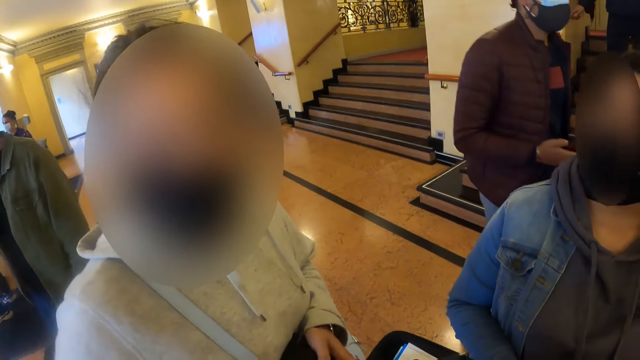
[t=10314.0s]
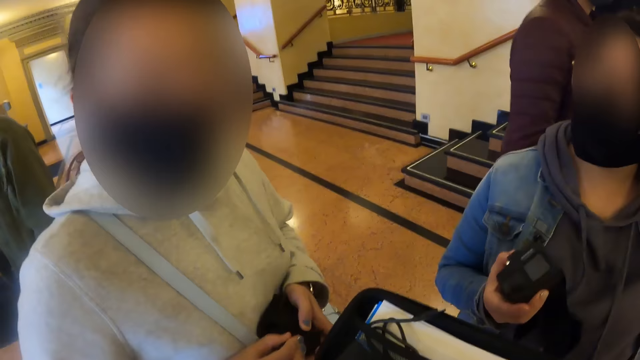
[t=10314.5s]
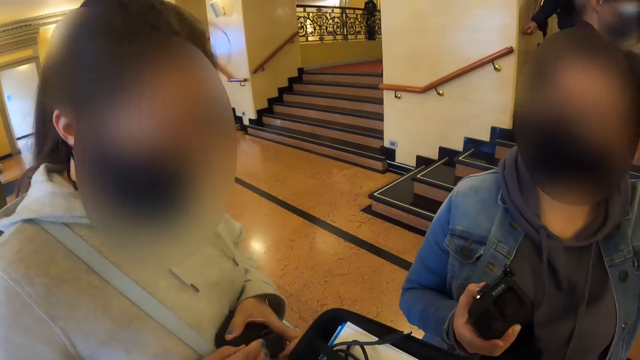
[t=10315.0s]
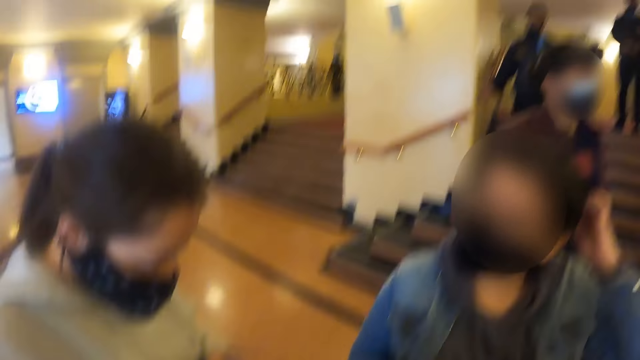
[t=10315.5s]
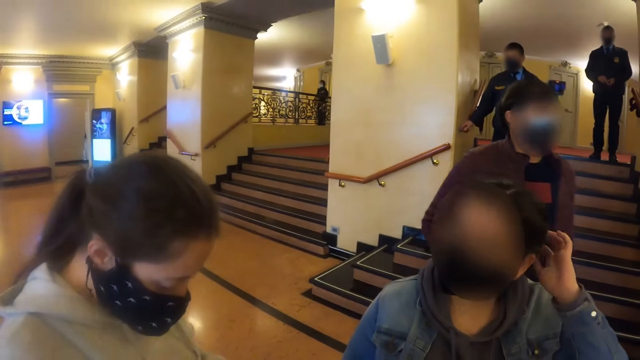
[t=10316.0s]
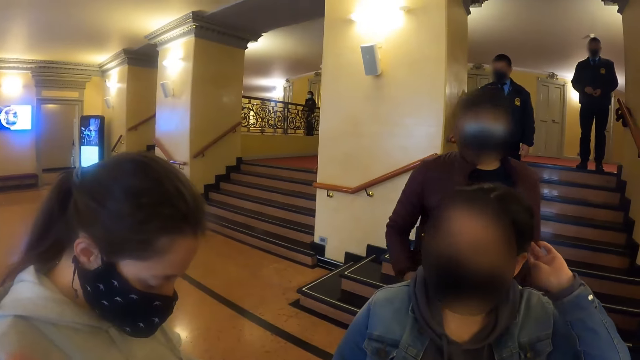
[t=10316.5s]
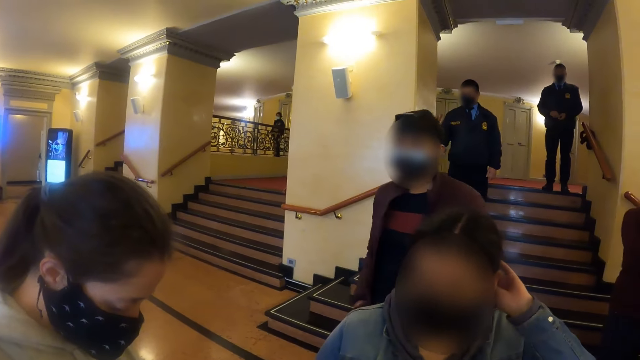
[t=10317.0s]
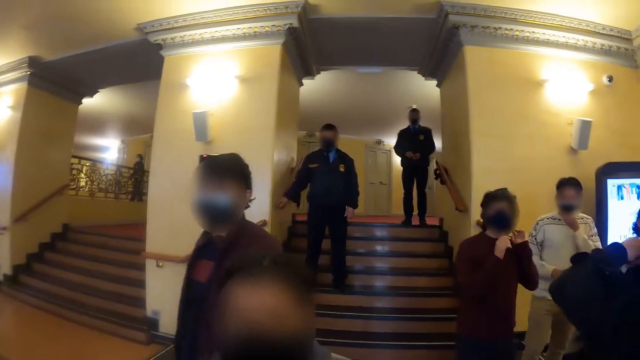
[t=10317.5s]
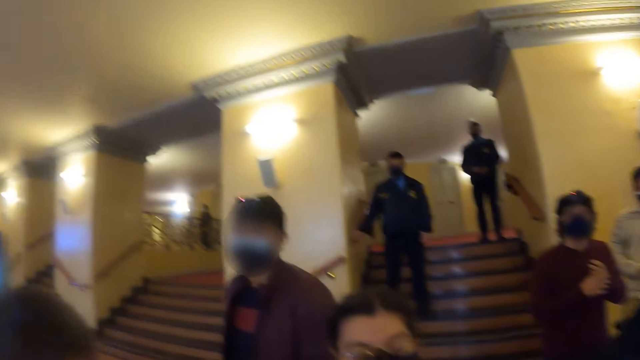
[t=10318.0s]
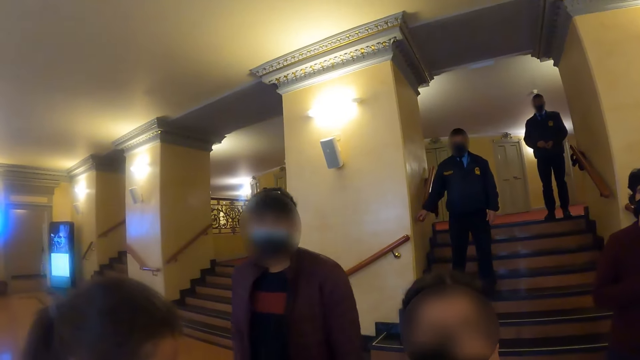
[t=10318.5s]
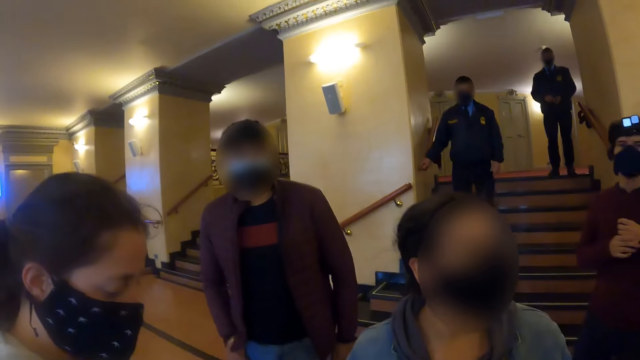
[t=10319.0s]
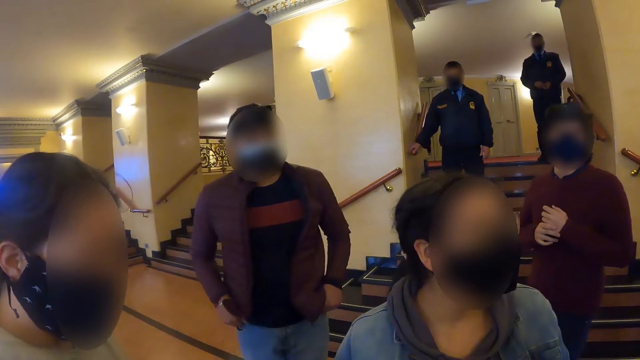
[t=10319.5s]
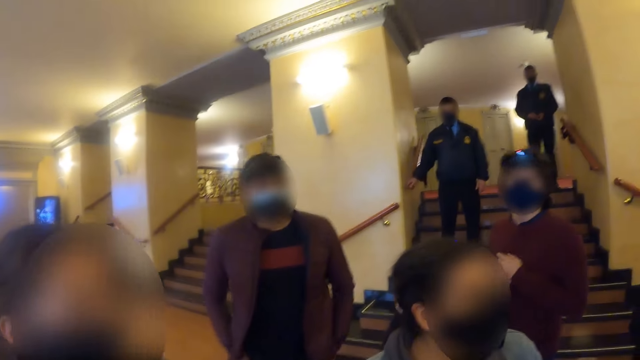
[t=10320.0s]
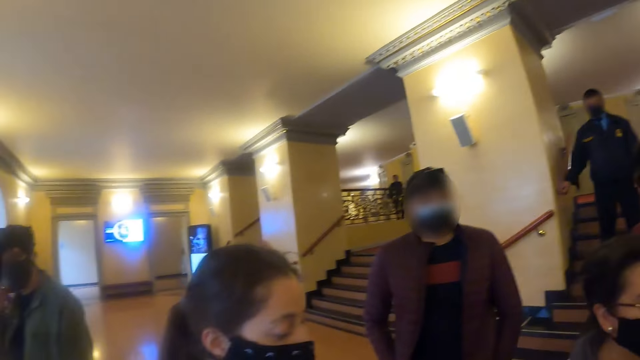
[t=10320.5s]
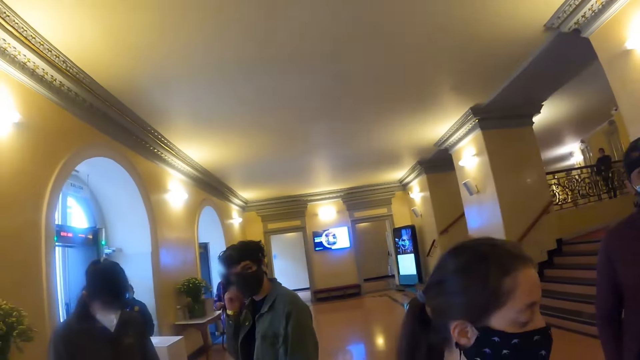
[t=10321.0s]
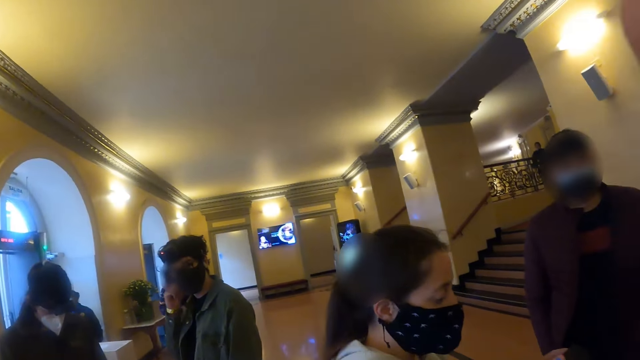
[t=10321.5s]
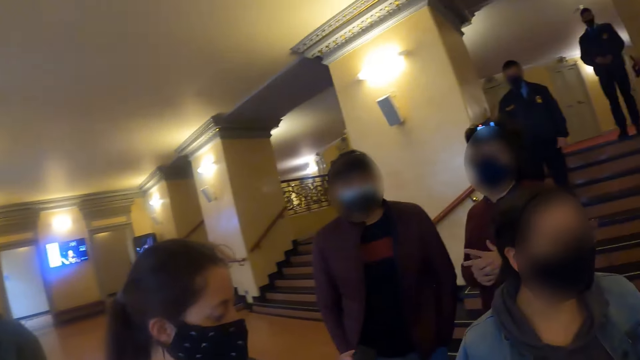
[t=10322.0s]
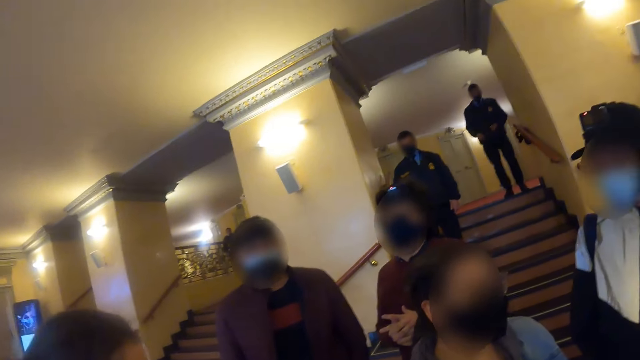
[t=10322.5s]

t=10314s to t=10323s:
The camera wearer looks around the room.

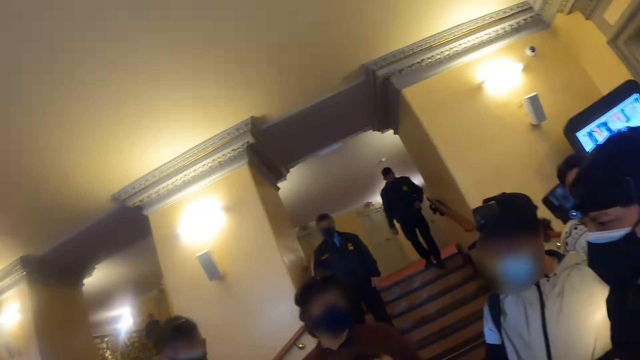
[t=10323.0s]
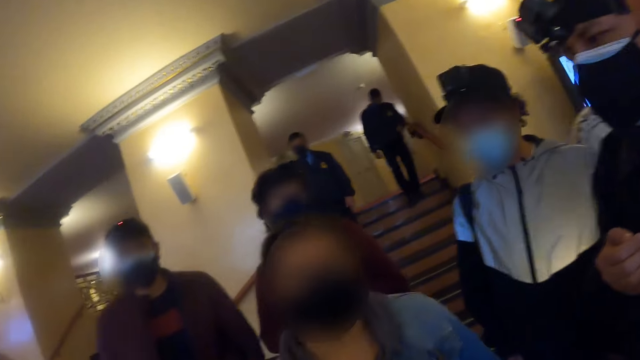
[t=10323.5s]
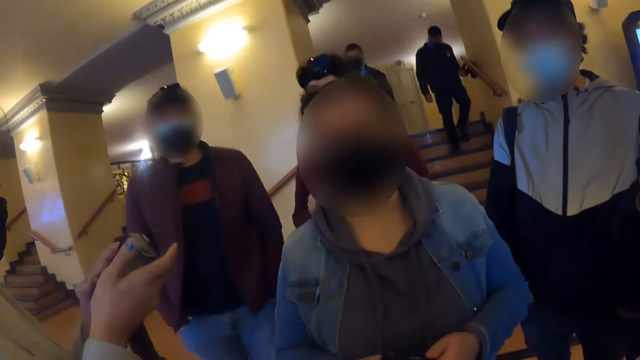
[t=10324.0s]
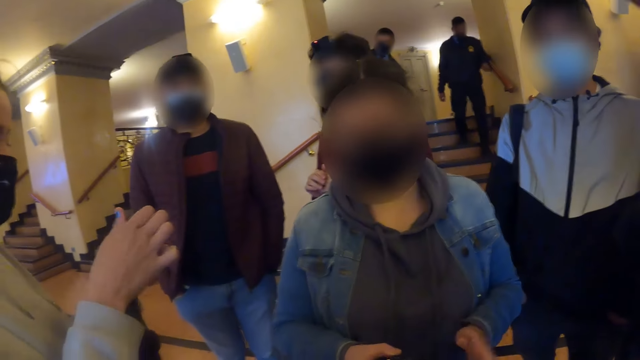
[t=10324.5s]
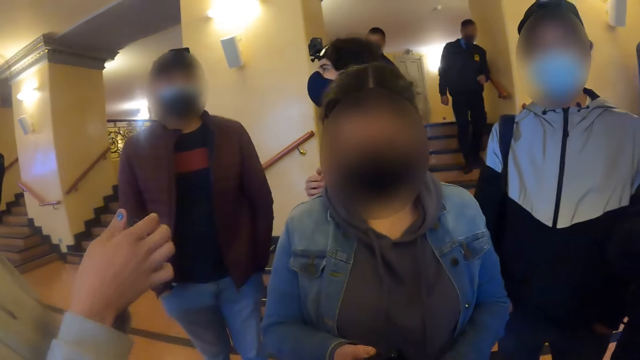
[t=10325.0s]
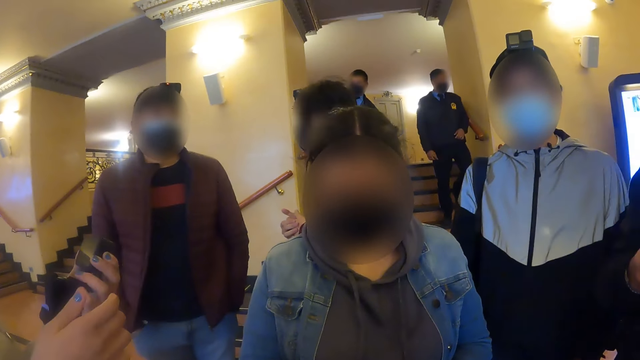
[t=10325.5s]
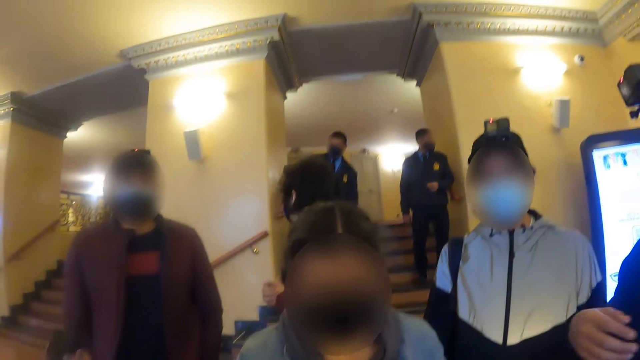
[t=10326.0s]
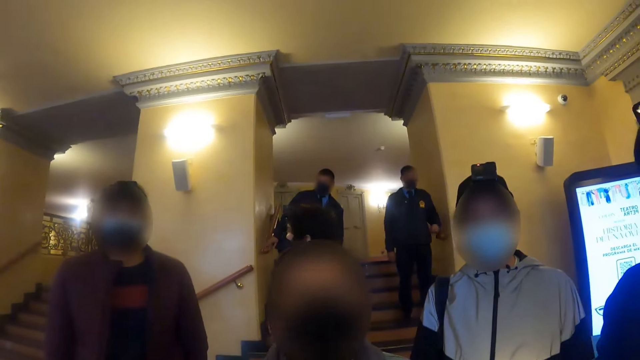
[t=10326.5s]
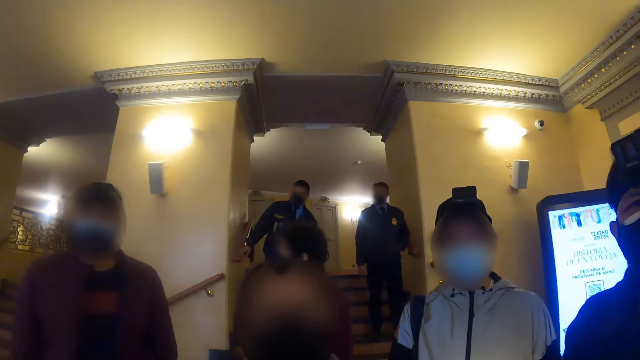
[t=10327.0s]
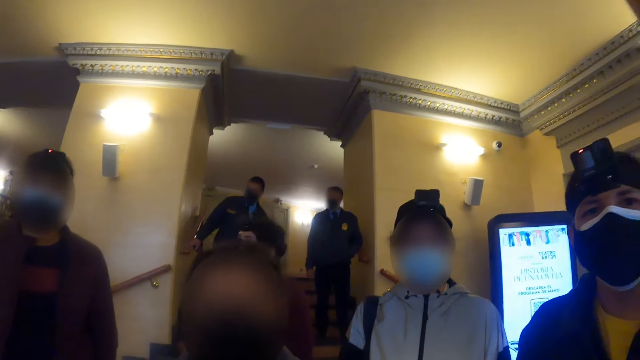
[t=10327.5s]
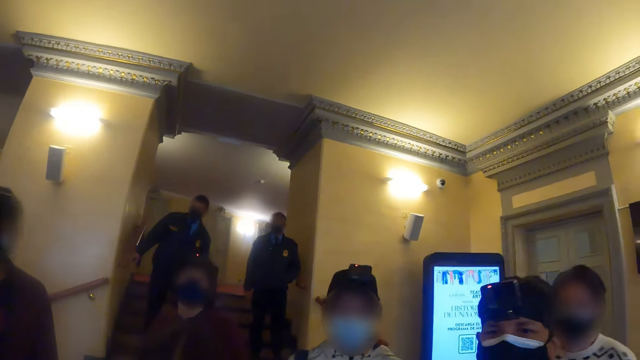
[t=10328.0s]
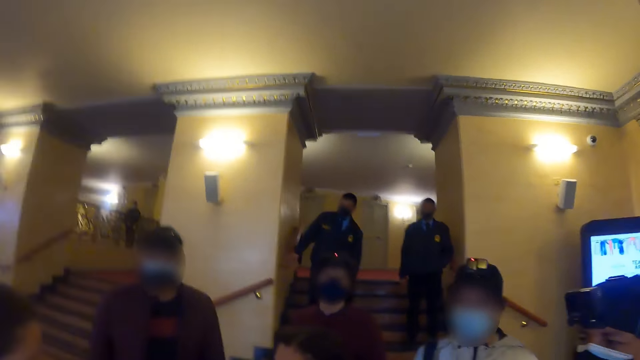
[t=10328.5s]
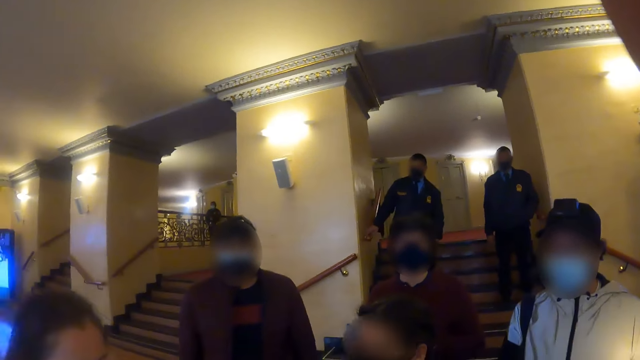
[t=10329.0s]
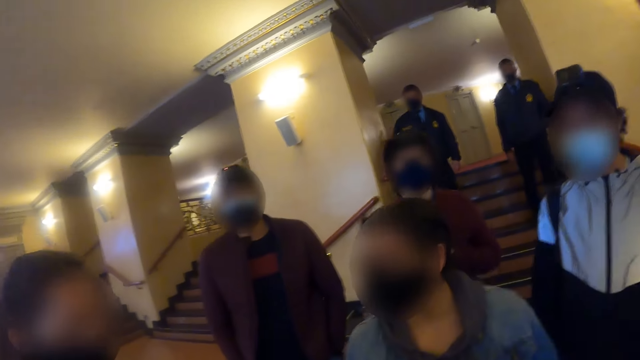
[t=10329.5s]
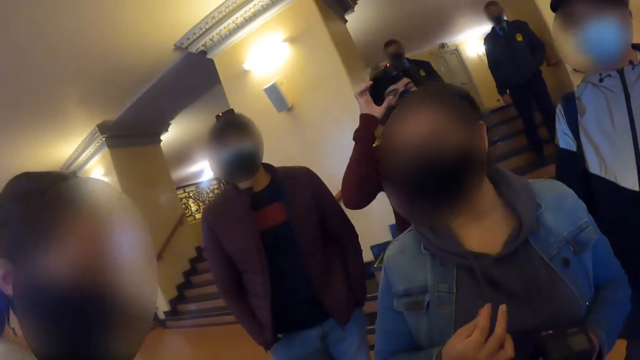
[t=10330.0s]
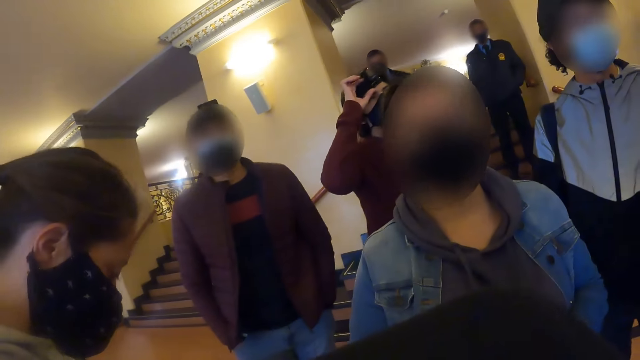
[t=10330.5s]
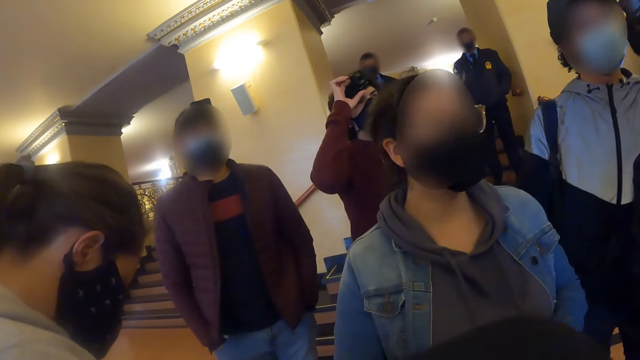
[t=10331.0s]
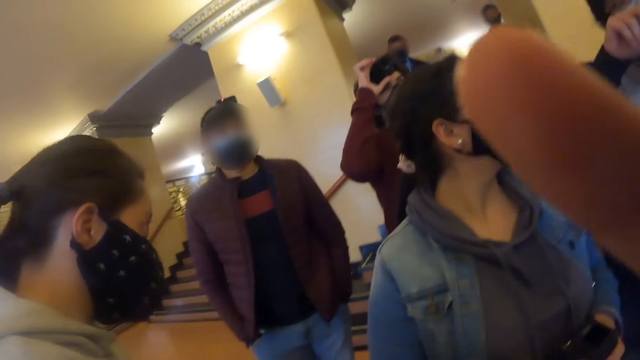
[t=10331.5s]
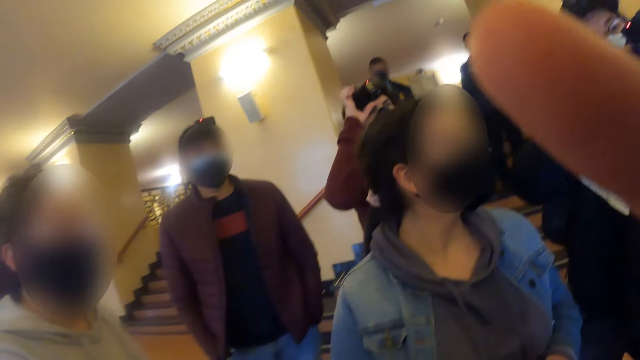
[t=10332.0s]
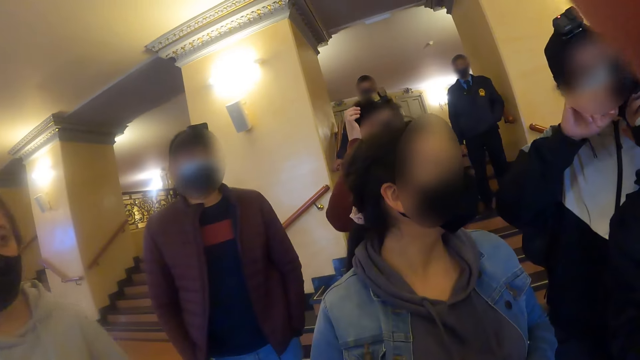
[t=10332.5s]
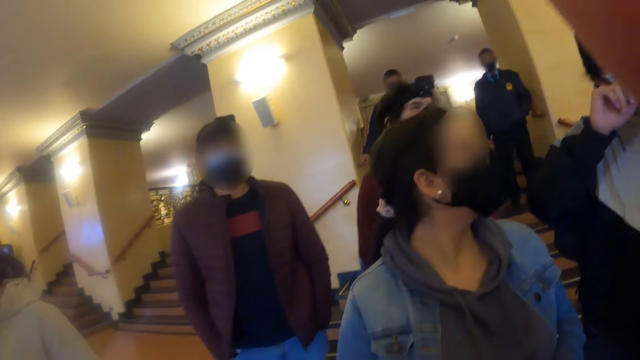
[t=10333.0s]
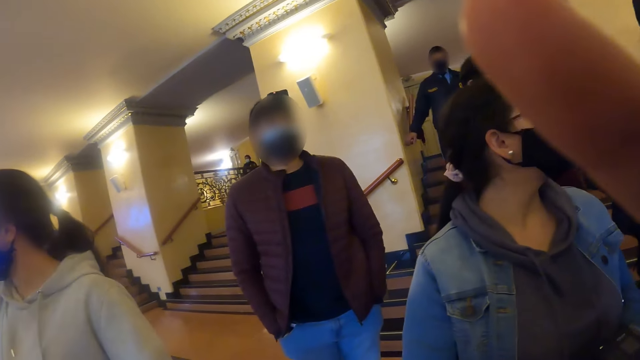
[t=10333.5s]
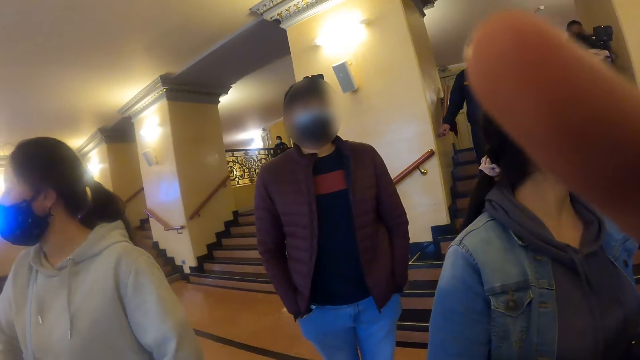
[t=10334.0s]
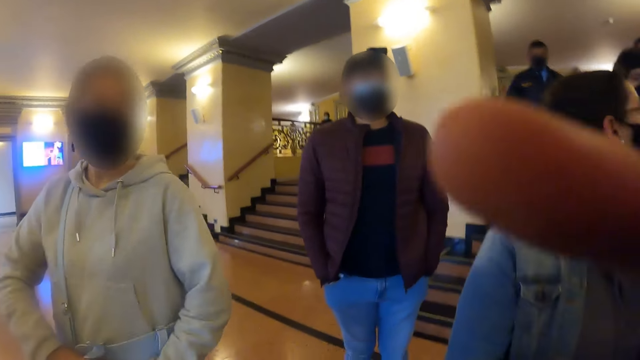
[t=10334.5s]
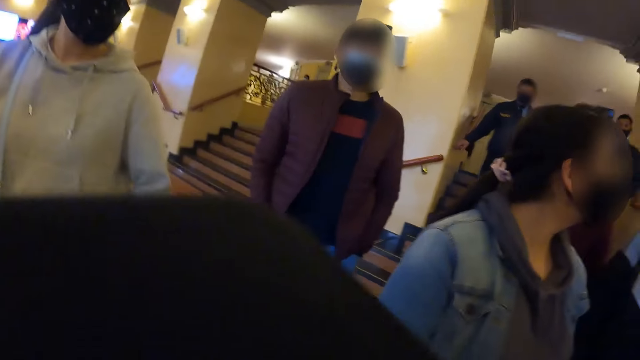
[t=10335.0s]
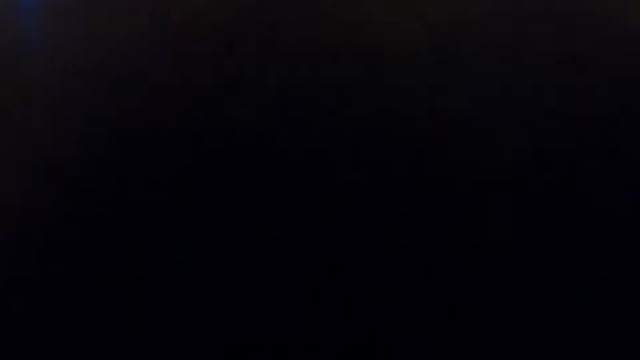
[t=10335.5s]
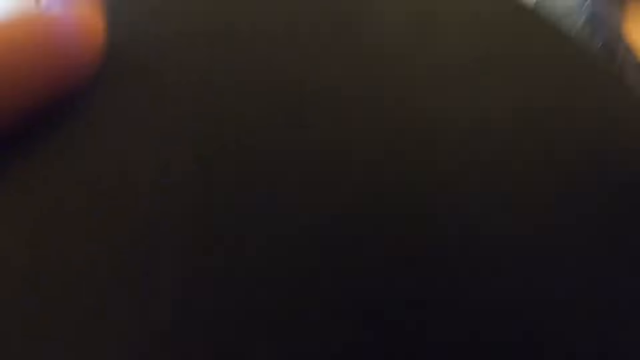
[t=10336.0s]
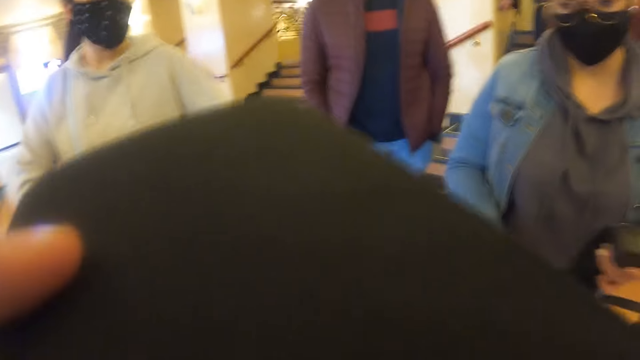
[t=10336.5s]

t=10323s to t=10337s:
The camera wearer interacts with someone. He holds the bag. He adjusts his camera. He looks around the room. He holds the bag.
